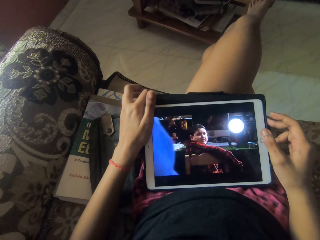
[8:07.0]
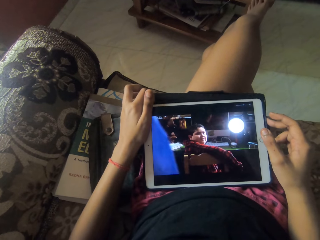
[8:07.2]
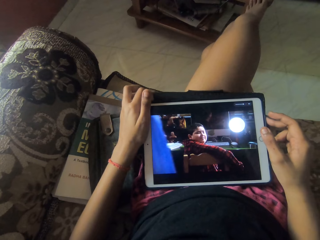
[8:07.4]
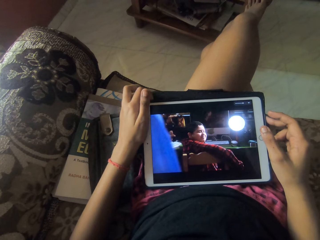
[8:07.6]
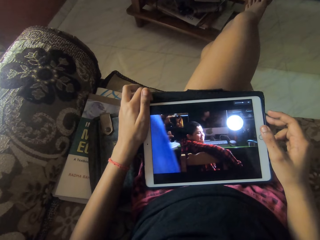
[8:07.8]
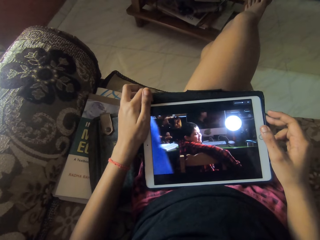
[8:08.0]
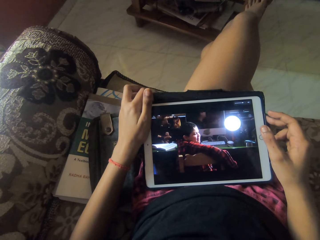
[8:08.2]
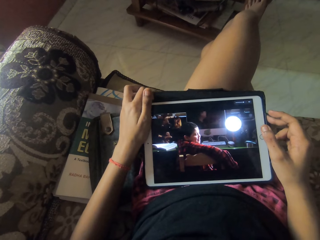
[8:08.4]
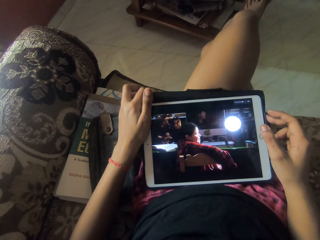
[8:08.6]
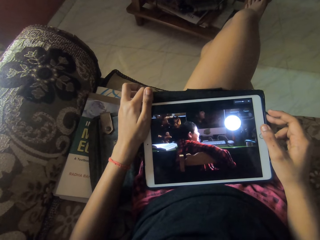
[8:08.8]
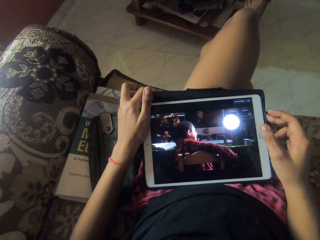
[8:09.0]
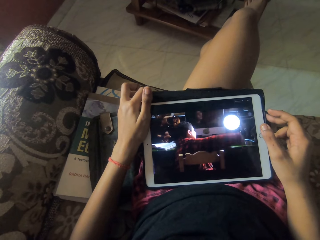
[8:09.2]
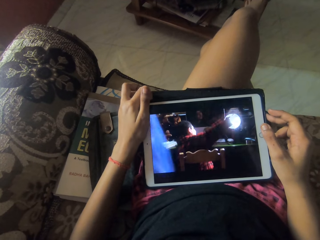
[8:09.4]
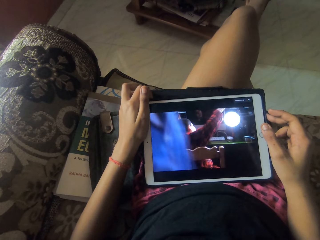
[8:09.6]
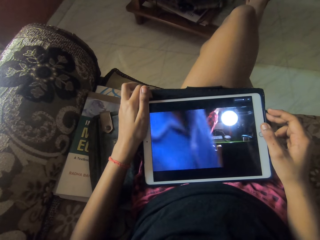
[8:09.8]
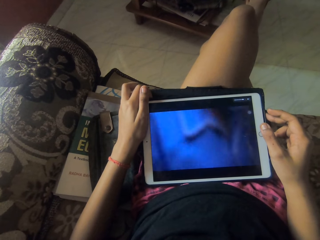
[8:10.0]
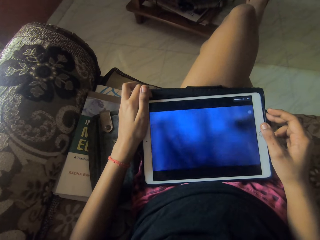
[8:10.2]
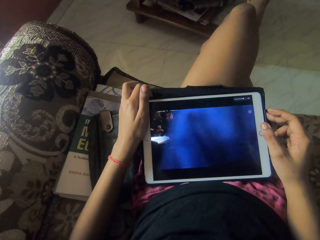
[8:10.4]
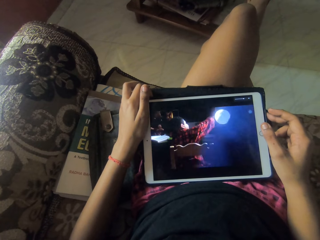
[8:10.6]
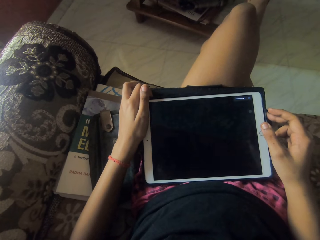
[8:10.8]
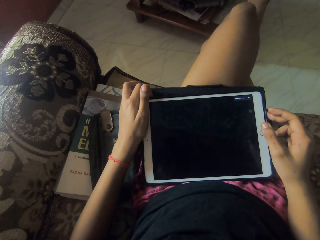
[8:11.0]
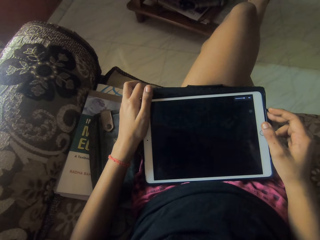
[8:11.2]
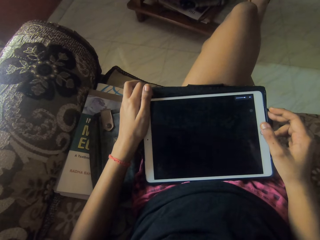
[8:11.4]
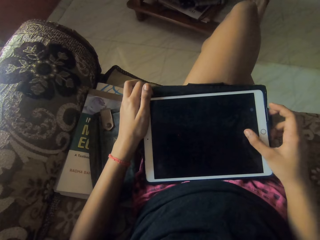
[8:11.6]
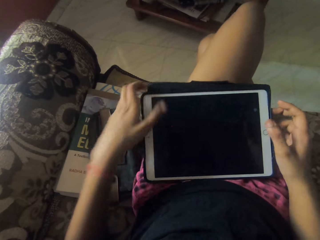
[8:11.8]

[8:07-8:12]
The camera wearer watches a movie on the tablet.

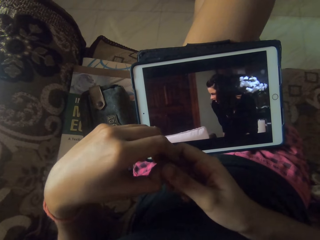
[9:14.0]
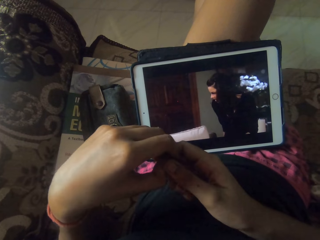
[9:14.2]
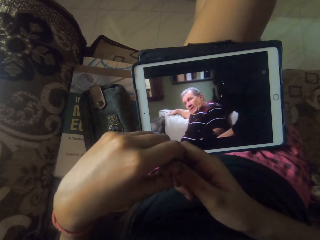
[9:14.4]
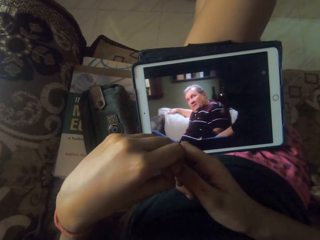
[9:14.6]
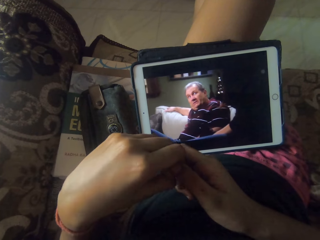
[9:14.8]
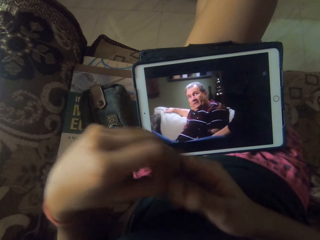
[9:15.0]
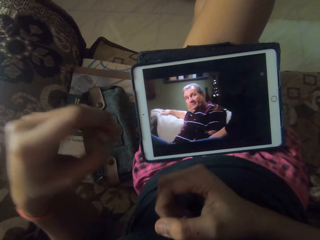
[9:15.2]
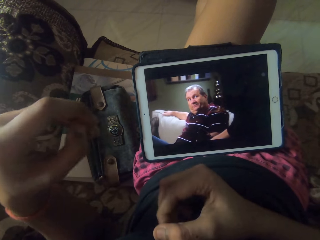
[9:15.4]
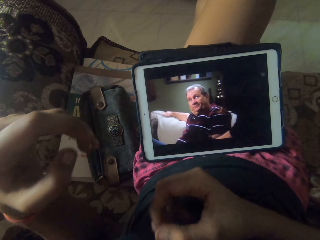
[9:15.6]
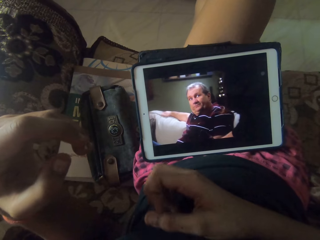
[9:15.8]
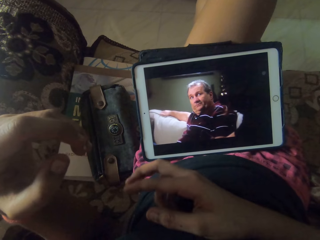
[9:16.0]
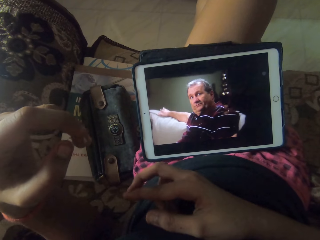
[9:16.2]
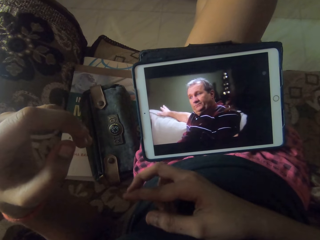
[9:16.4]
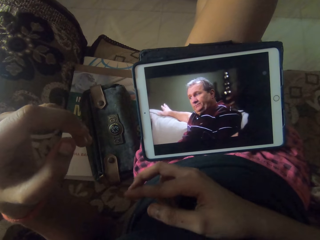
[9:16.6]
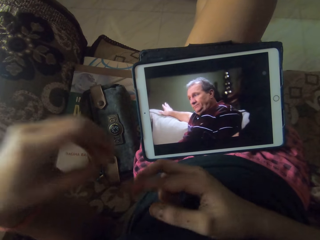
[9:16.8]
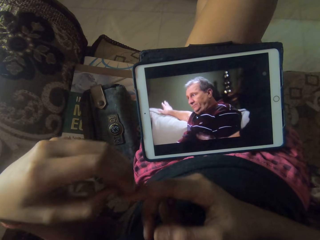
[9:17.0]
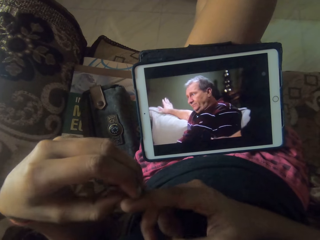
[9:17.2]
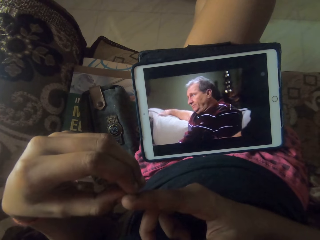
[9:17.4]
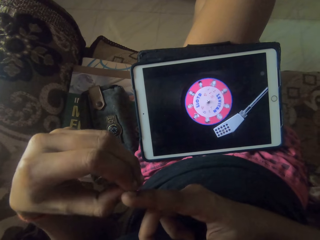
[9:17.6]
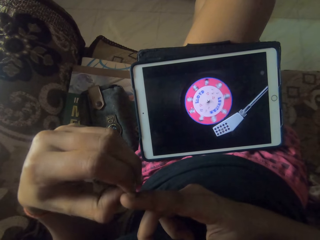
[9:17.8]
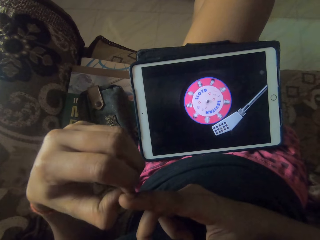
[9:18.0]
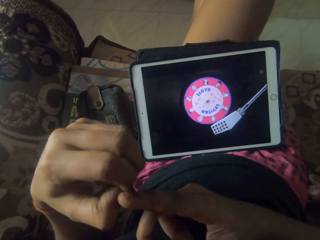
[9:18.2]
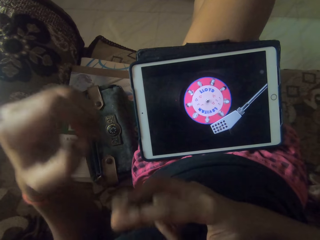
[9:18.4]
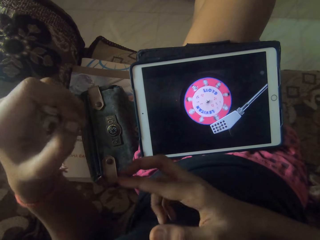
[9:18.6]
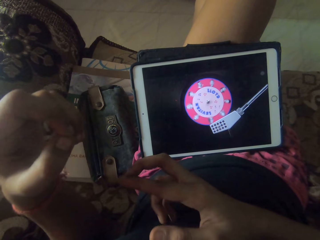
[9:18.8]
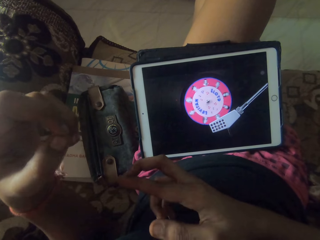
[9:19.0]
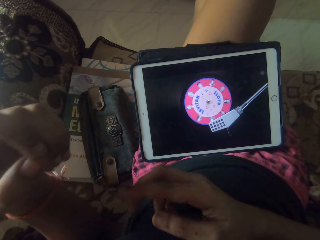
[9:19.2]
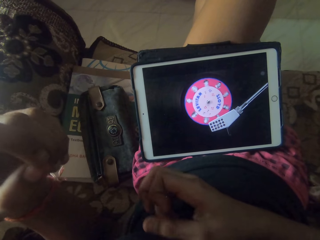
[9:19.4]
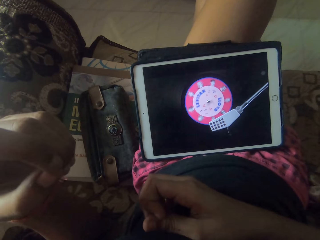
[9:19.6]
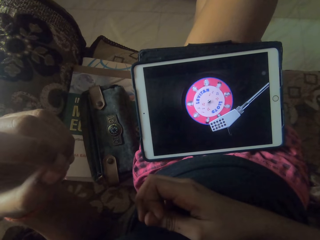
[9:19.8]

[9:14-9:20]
The camera wearer rubs the fingers on her right hand together. She scratches her right index finger with her left hand. She rubs the fingers on her right hand together.

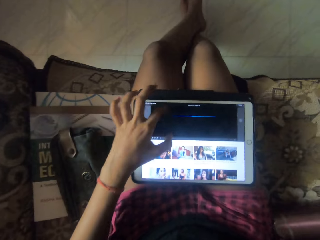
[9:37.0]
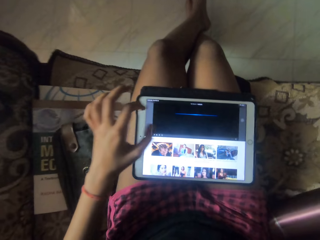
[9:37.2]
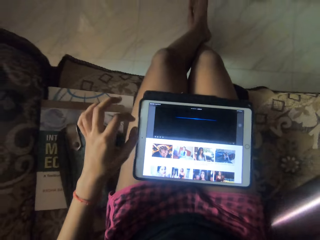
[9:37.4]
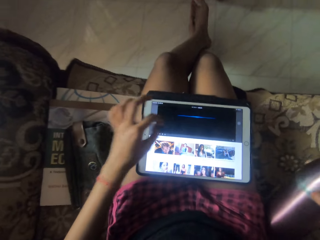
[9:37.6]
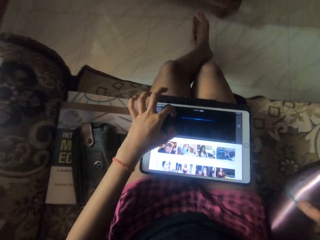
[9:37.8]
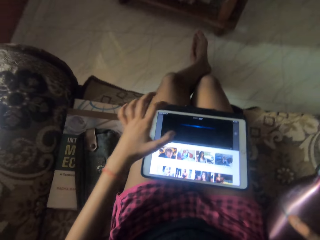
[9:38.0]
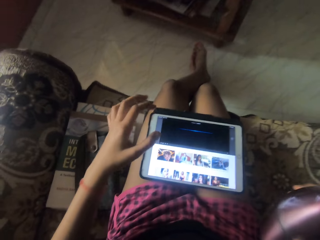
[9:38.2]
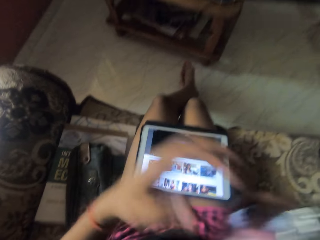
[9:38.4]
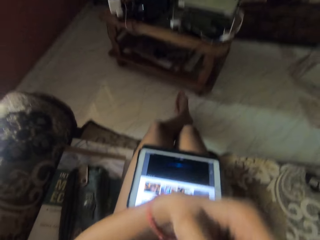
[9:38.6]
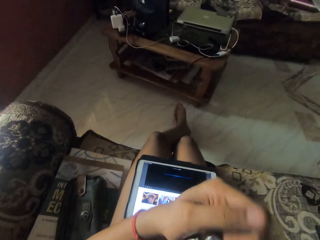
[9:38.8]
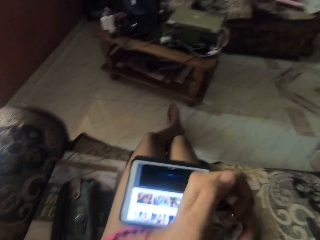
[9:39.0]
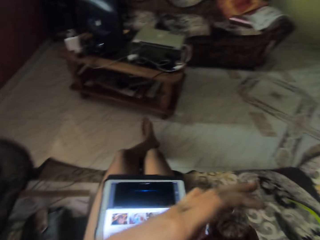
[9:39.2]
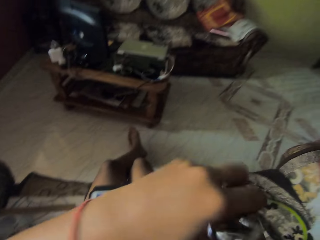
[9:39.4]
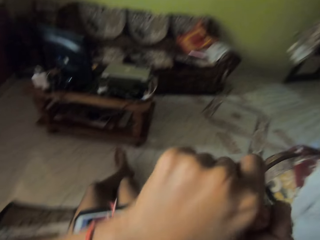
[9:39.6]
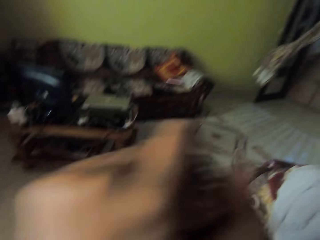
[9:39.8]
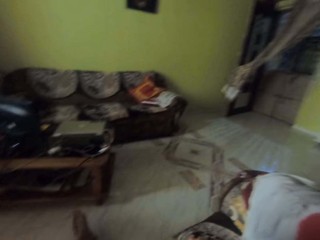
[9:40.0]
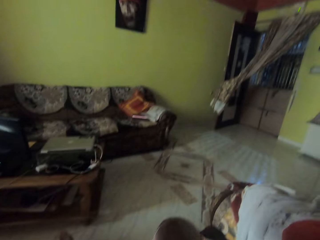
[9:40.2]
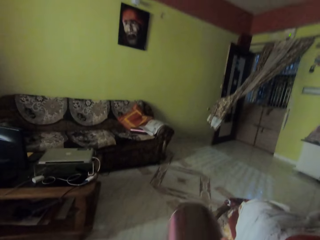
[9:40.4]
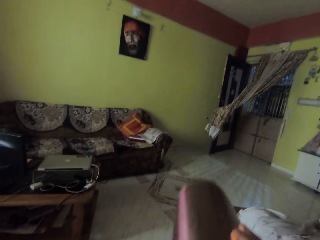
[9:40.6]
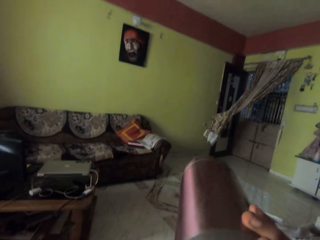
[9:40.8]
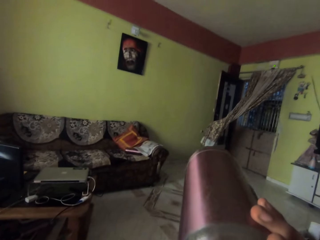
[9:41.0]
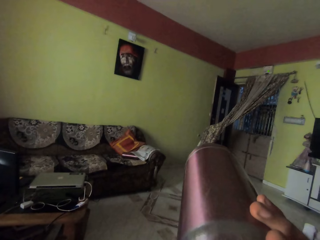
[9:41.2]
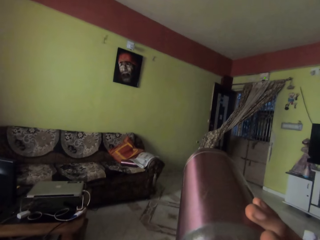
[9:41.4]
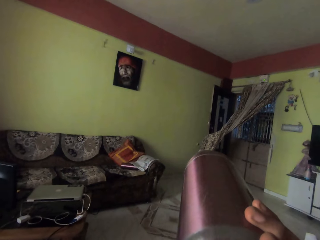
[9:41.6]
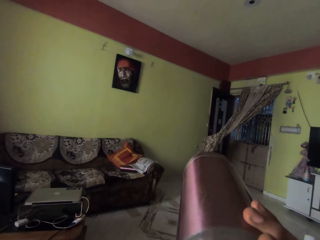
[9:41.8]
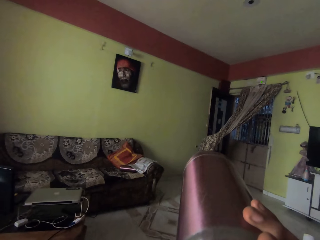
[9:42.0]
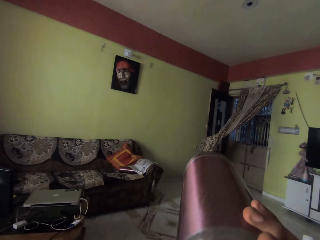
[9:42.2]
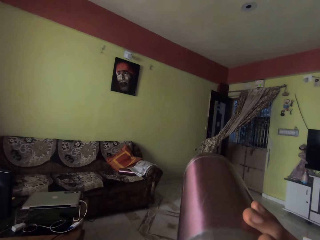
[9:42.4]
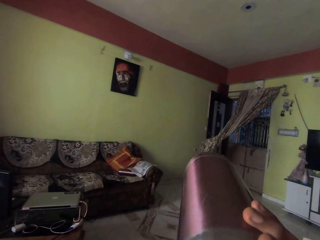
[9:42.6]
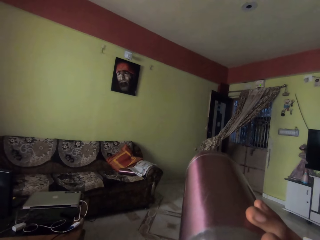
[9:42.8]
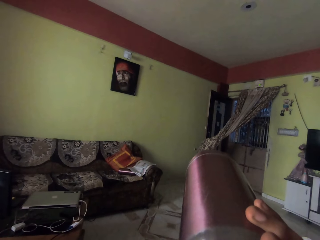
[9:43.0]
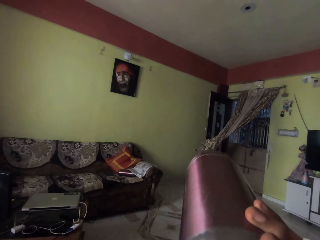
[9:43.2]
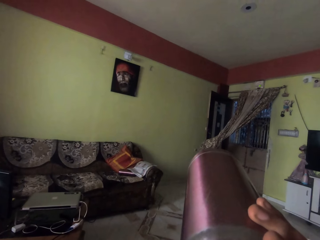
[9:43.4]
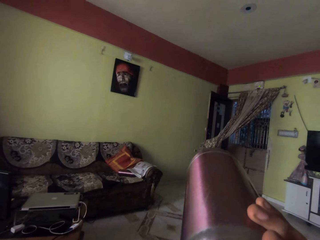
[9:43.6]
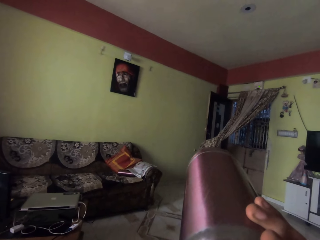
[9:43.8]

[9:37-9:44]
The camera wearer picks up a bottle from the sofa with her right hand. She scrolls the tablet. She touches the screen of the tablet with her left hand. She opens the bottle in her right hand with her left hand. She drinks from the bottle in her right hand.

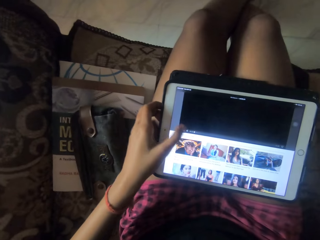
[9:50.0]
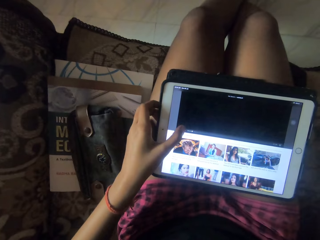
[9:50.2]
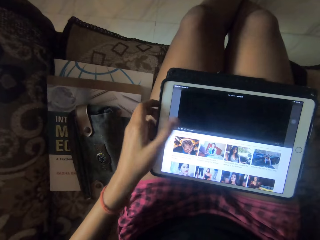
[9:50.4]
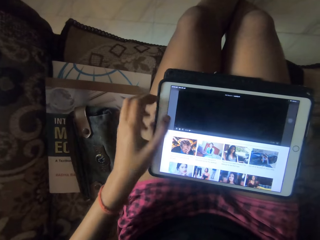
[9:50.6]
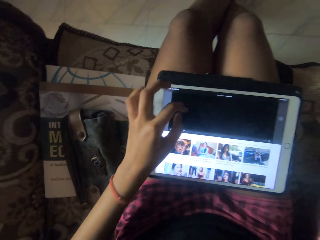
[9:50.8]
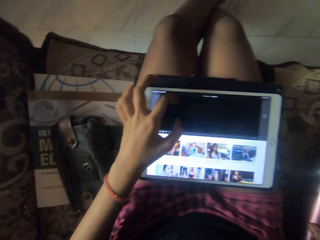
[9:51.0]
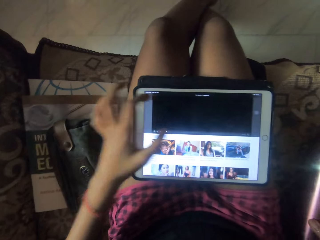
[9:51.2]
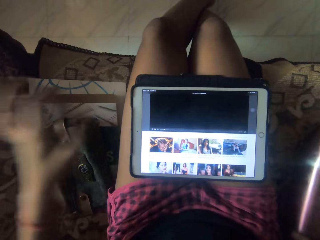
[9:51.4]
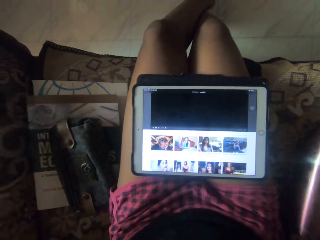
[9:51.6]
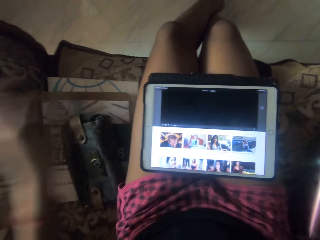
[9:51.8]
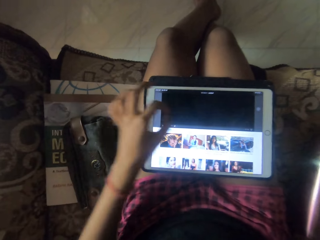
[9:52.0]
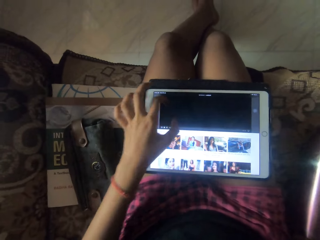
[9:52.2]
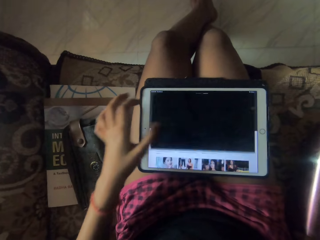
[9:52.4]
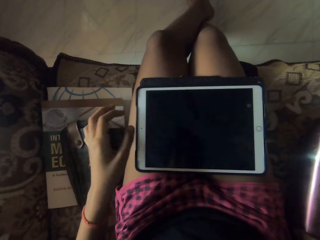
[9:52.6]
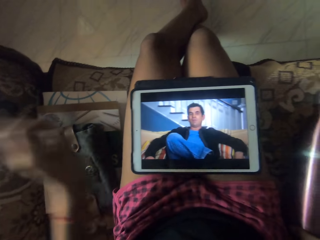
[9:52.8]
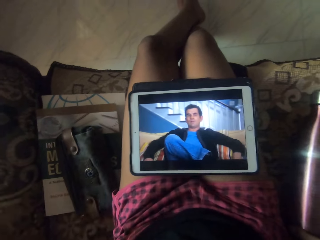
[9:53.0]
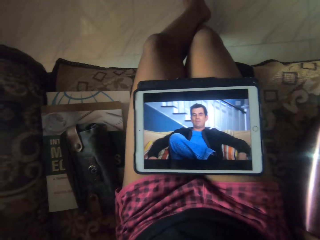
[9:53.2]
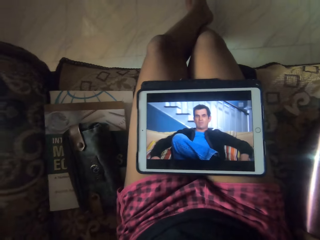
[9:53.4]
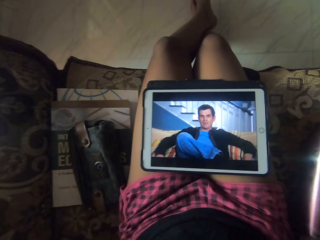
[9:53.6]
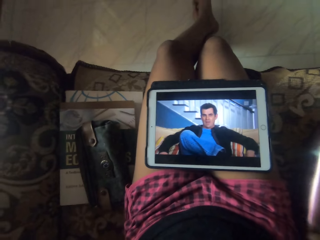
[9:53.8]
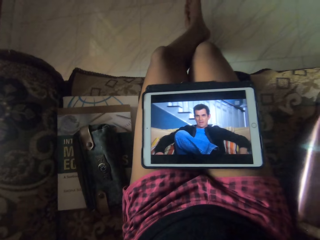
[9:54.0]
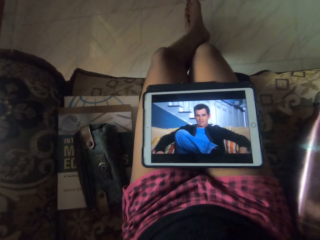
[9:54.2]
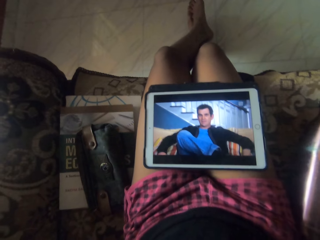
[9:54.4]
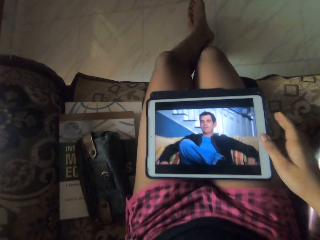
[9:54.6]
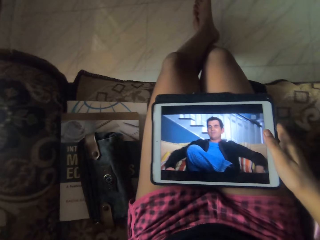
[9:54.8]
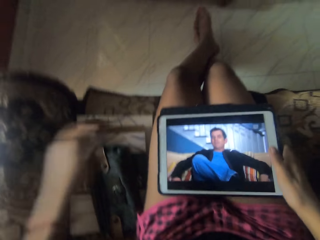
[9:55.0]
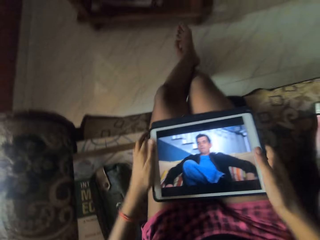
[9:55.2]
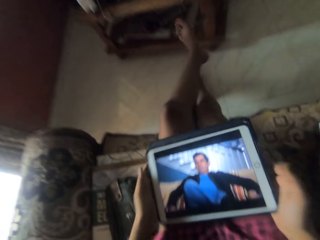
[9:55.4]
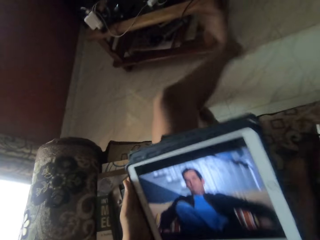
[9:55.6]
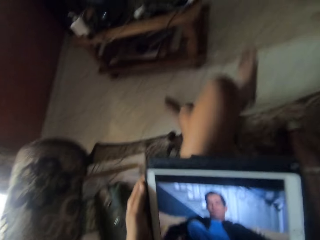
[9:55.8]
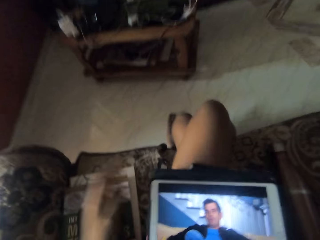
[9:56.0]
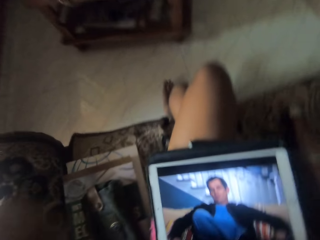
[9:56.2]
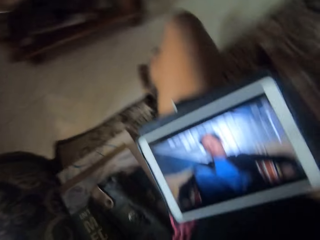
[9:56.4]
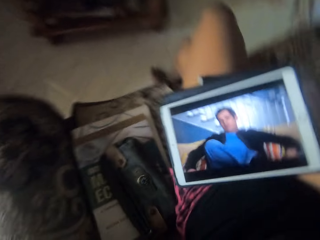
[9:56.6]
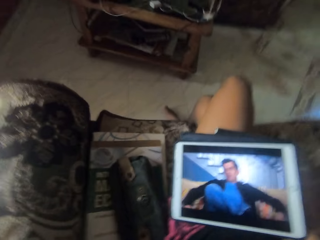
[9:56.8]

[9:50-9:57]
The camera wearer touches the screen of the tablet with her left hand. She scrolls the tablet. She touches the screen of the tablet with her left hand. She watches a movie on the tablet in her lap. She holds the tablet with her right hand. She puts her left hand on the tablet. She carries the tablet with both hands. She crosses both legs. She removes her left hand from the tablet. She puts the tablet on her lap with her right hand.
